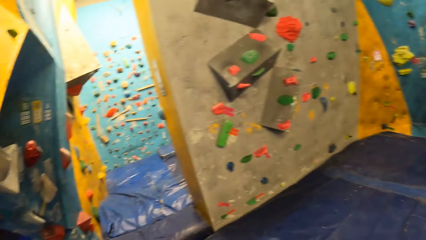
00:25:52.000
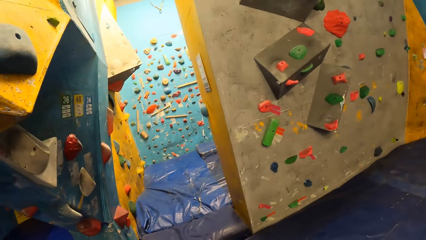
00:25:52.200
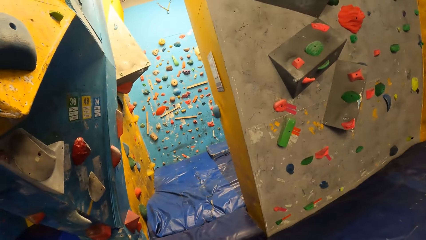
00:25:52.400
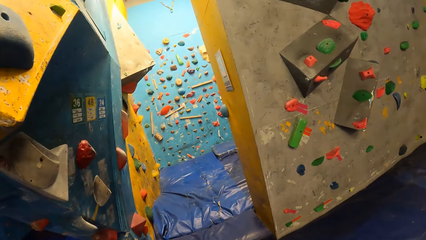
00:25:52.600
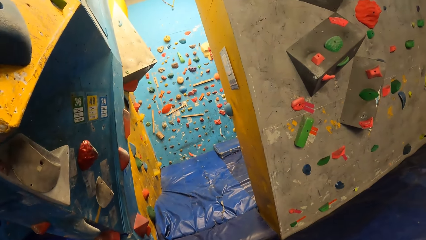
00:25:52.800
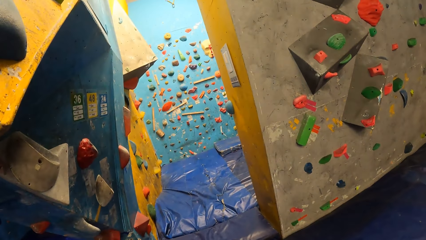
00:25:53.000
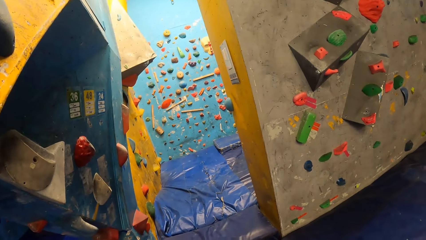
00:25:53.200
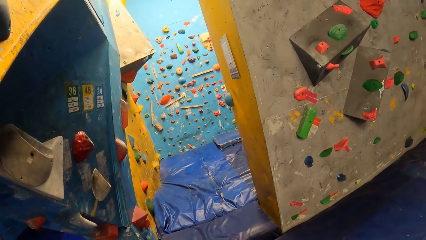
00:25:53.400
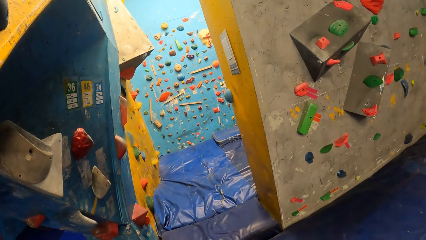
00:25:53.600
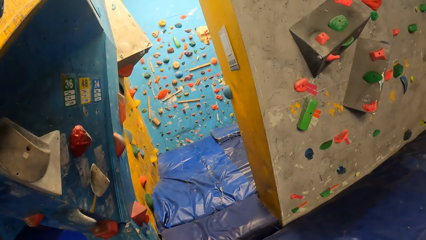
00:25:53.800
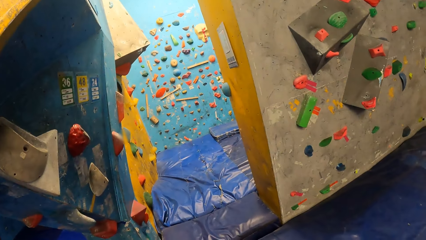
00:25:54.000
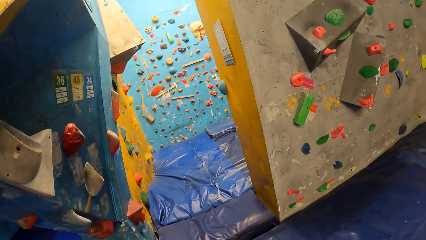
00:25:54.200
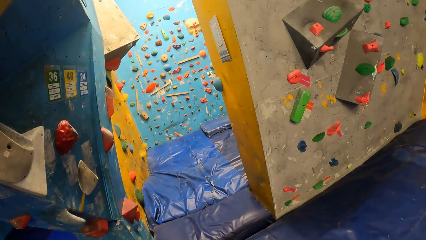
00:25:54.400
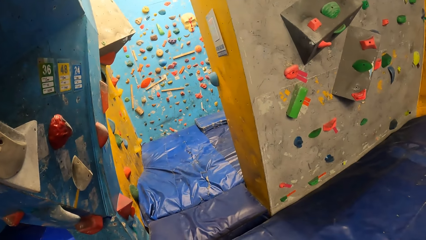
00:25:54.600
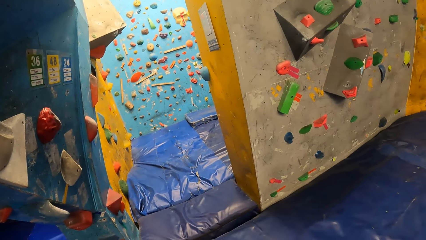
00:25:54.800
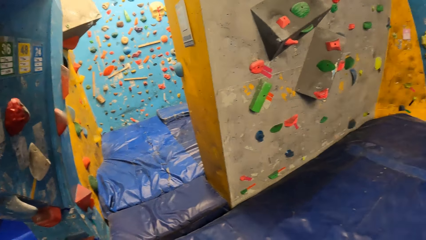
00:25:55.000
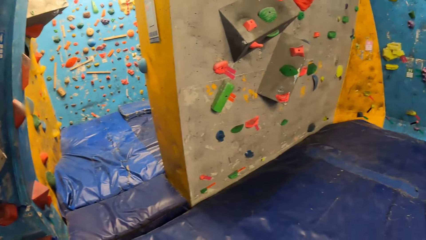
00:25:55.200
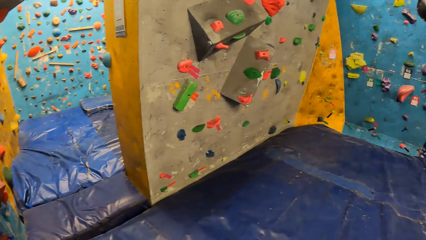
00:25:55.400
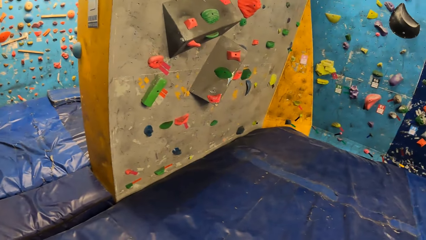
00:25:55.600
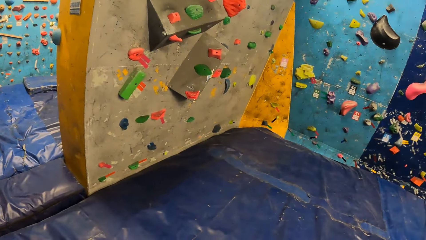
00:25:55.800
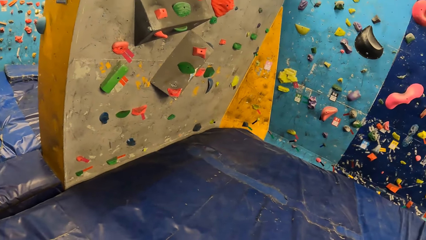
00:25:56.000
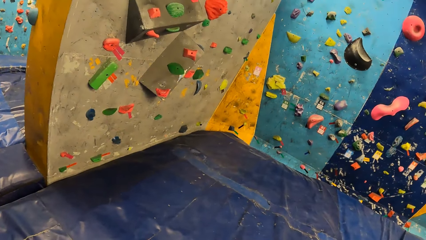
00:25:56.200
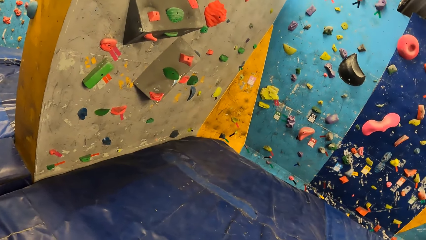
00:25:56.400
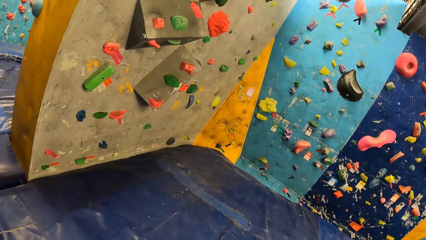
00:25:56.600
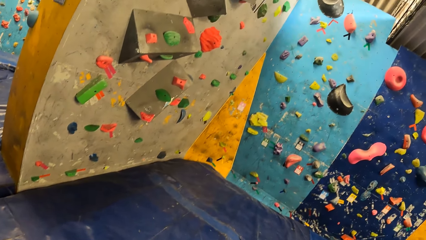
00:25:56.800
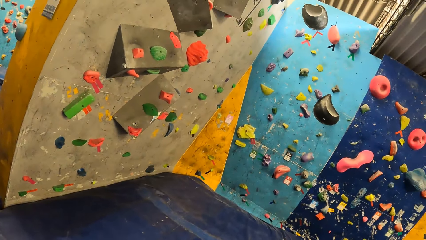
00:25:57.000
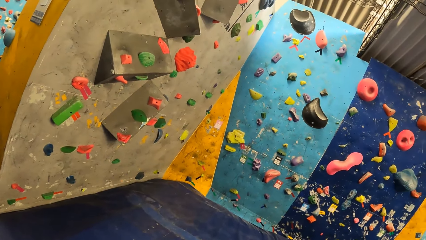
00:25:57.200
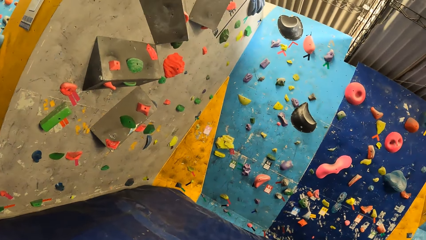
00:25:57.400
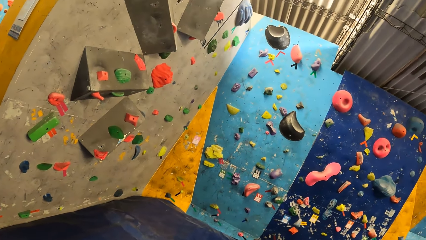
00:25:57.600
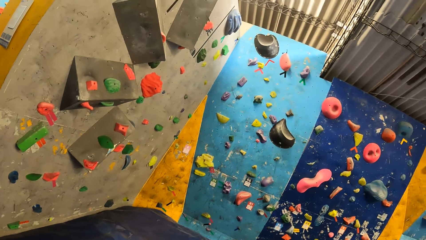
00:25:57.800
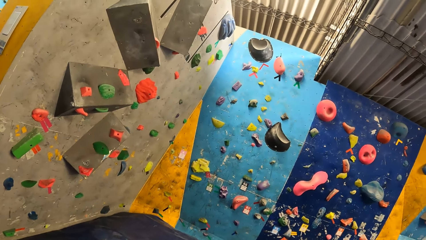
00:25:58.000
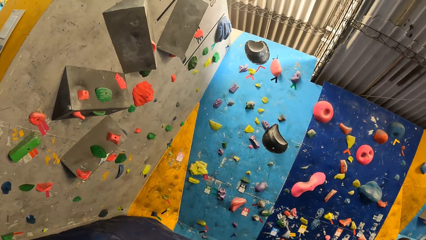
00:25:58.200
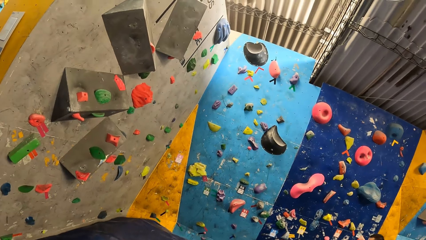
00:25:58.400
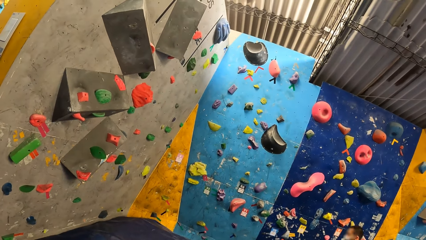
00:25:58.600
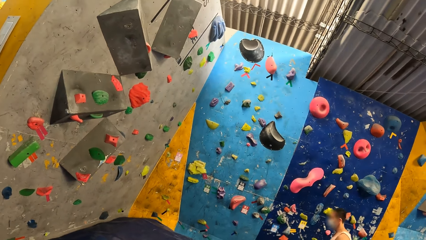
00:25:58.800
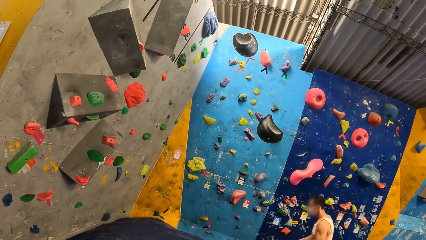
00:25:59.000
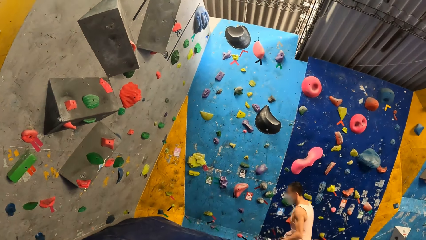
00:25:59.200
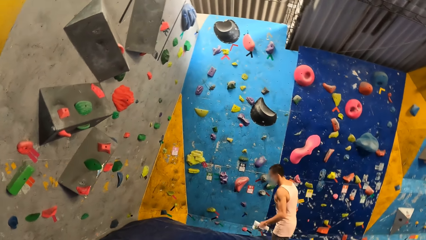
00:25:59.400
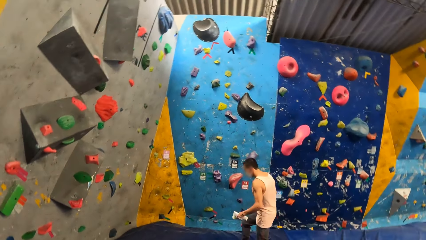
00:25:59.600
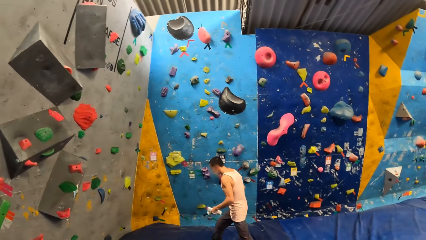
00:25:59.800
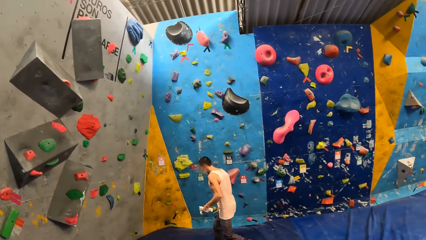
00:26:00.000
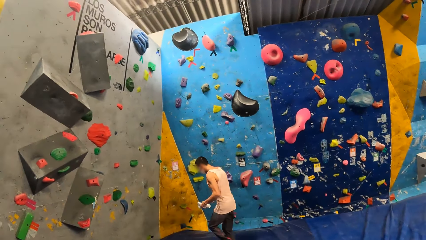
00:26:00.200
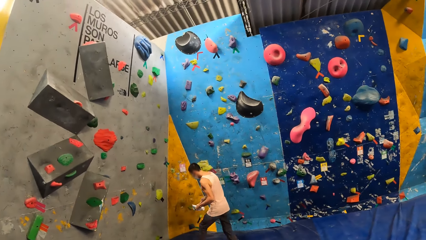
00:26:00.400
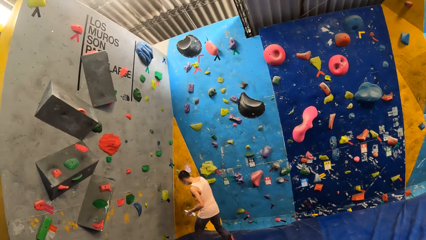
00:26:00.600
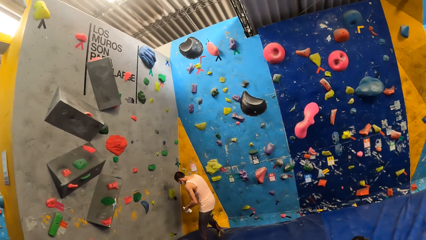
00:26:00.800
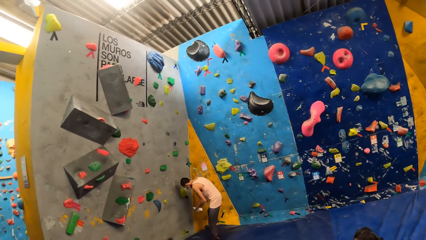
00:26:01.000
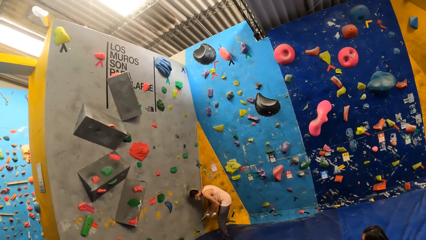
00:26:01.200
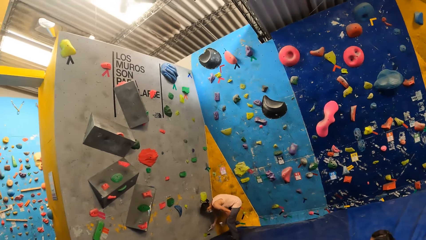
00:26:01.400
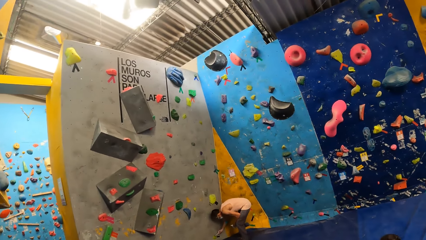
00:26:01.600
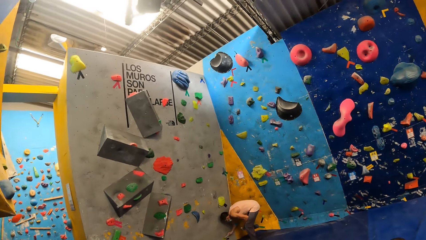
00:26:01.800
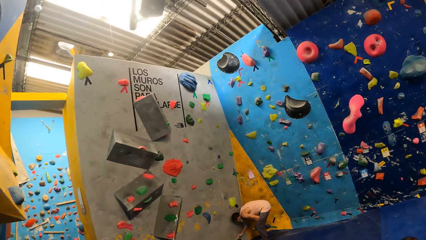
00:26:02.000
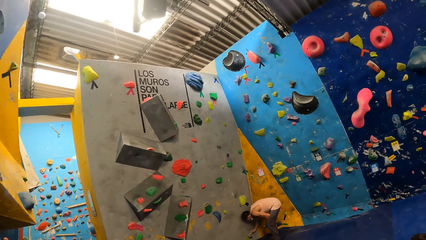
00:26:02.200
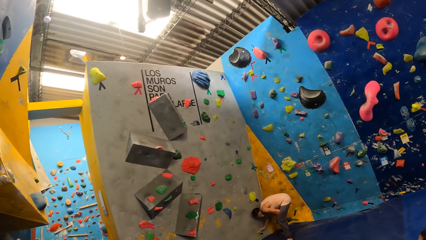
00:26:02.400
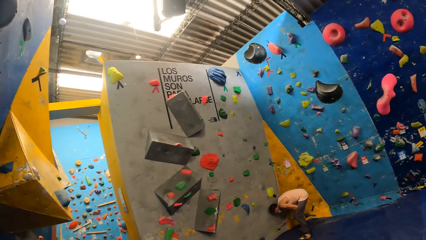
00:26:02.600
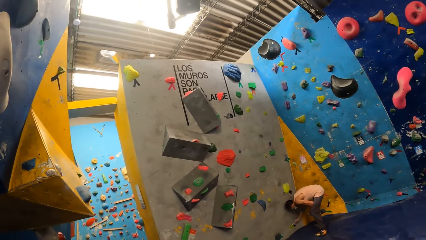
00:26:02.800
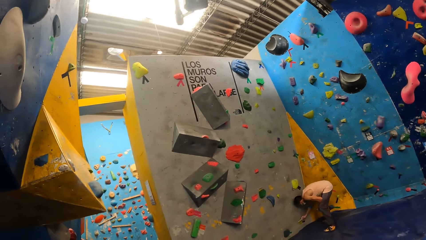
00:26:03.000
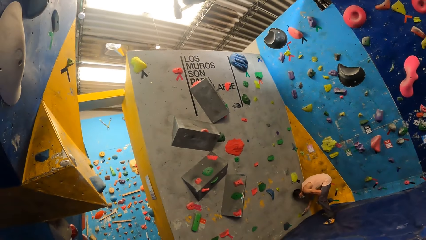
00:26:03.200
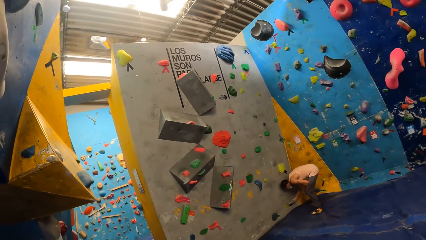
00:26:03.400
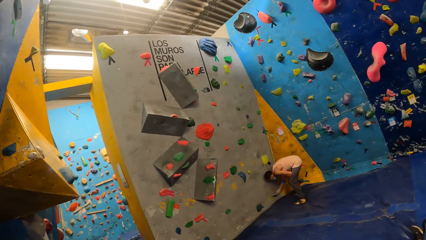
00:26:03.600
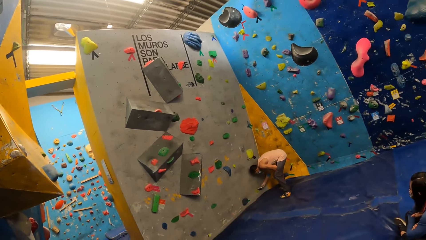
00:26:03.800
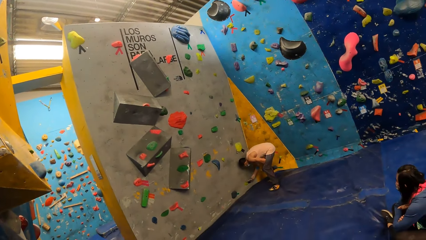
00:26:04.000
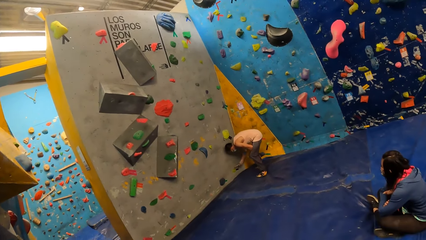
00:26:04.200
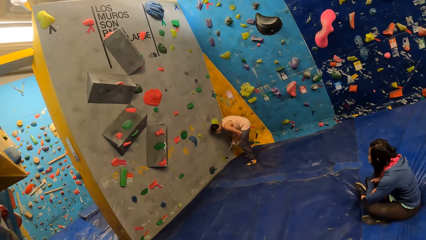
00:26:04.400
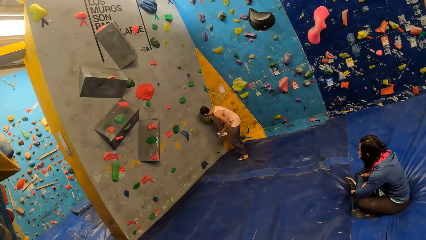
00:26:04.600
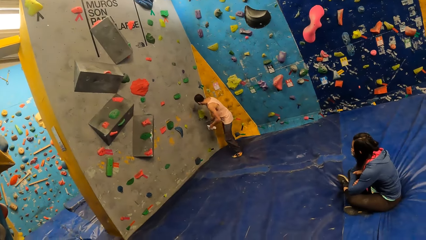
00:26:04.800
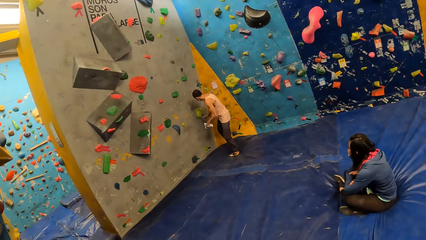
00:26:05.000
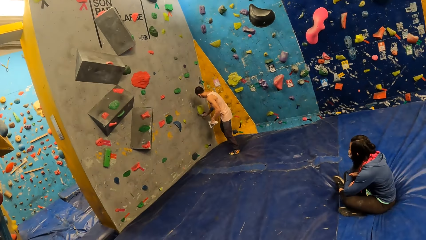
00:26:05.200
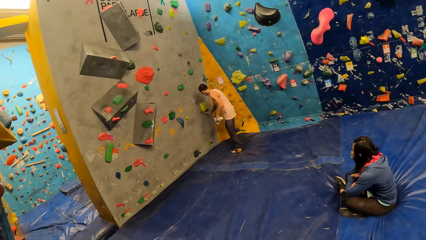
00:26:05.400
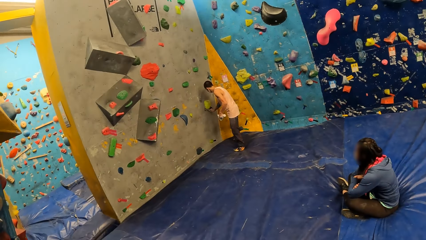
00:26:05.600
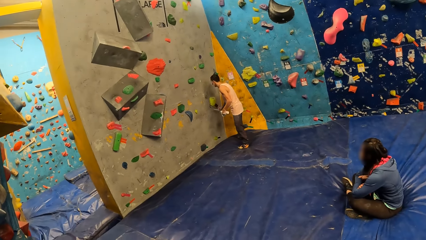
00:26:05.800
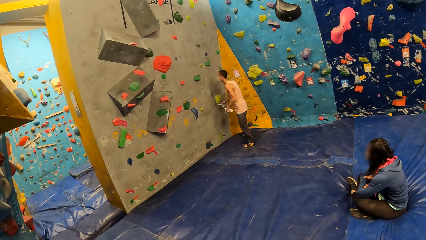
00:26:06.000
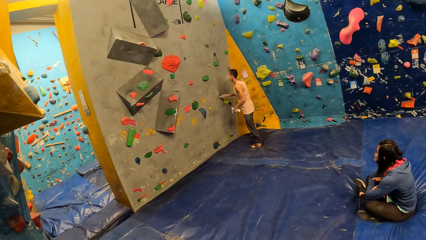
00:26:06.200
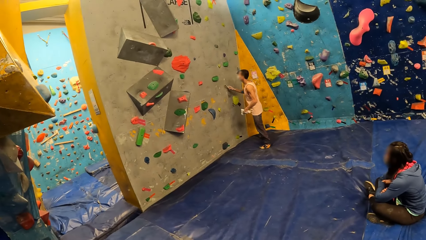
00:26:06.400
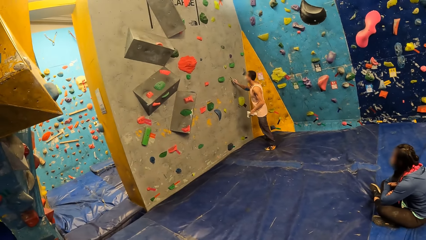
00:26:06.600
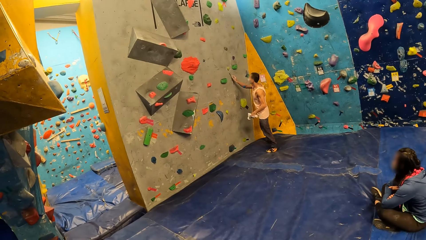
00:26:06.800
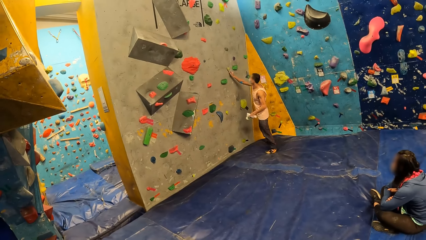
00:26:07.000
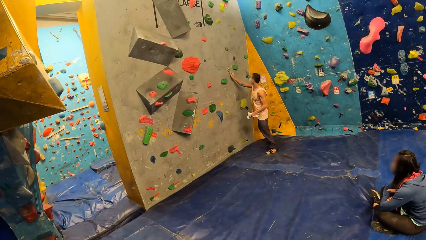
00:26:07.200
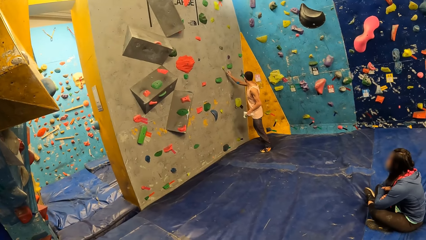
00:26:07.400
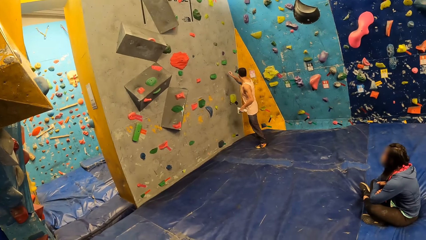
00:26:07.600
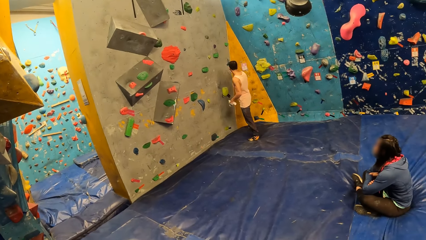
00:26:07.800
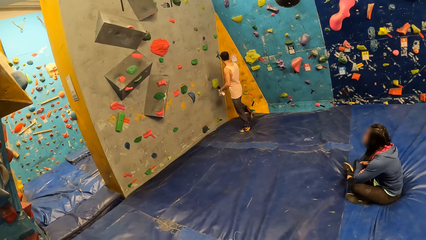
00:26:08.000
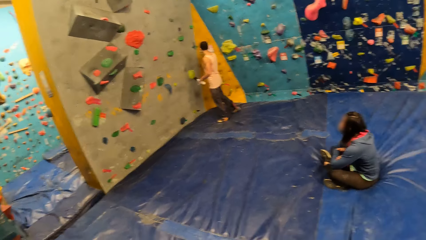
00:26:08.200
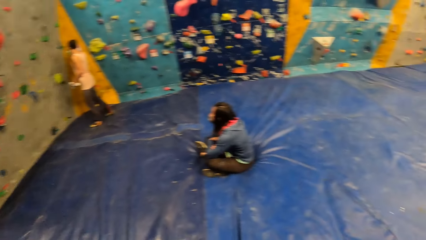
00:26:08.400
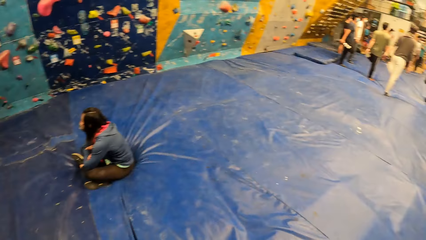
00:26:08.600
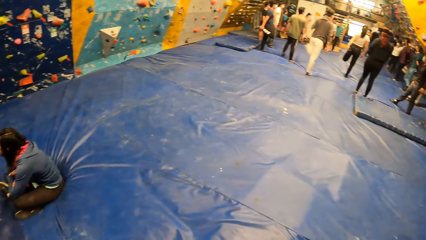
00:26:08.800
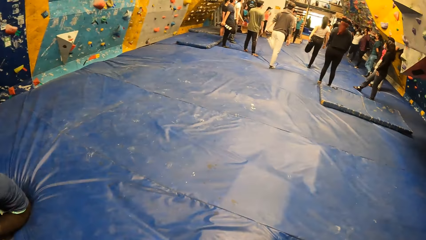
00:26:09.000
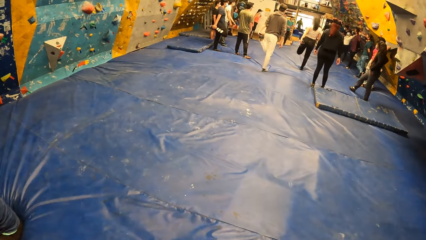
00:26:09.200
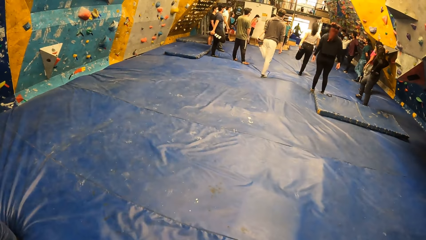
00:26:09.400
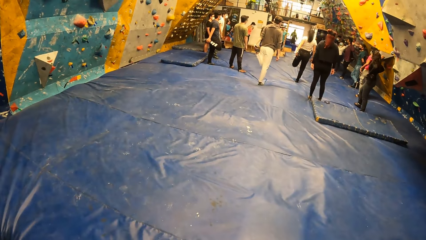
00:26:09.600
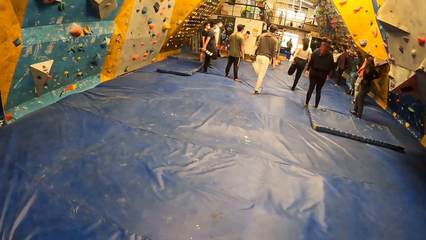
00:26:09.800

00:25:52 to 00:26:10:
The camera wearer looks around. The man files some climbing holds with the hand file in his right hand.
